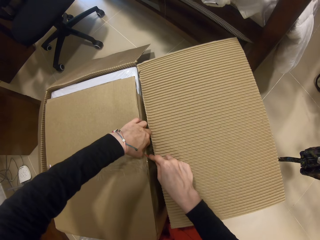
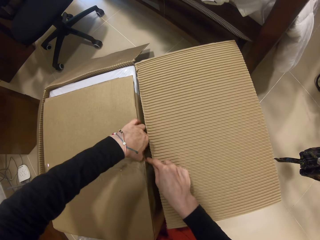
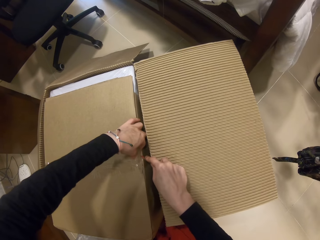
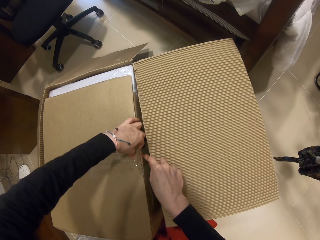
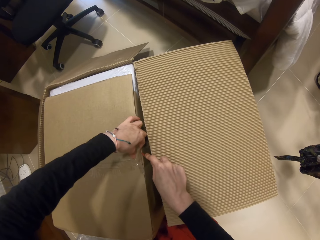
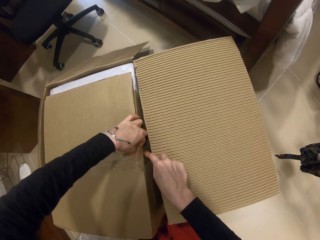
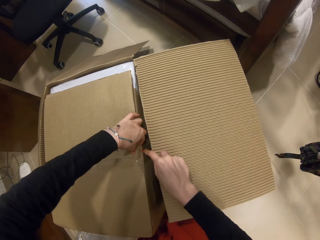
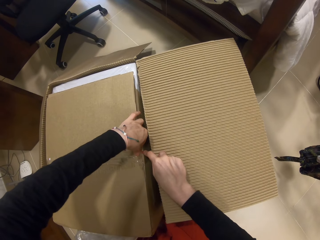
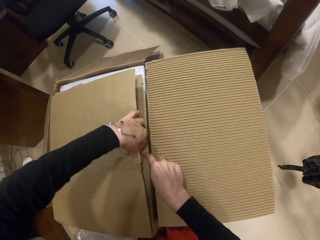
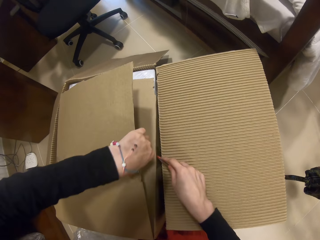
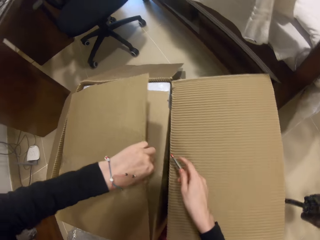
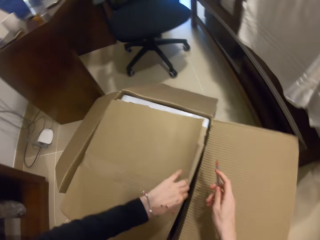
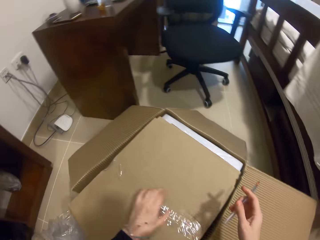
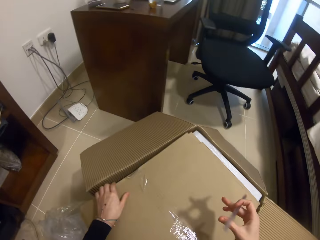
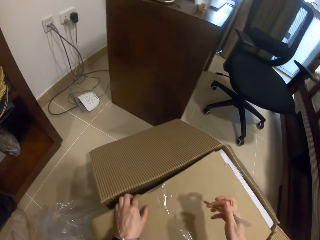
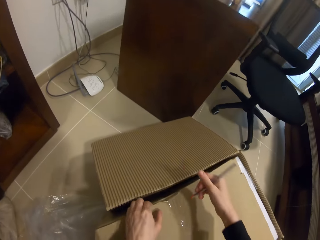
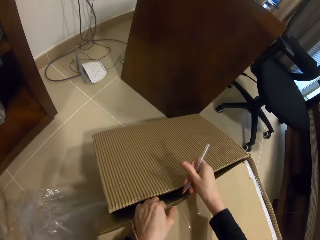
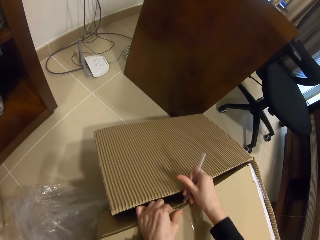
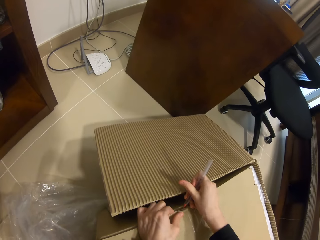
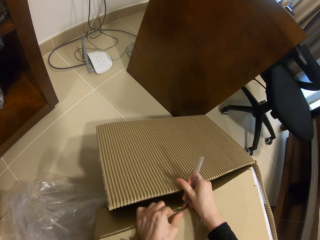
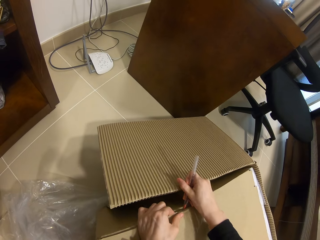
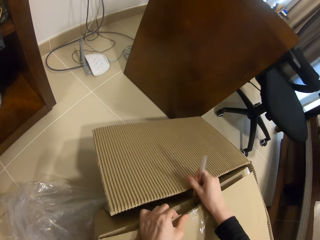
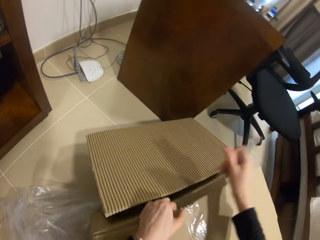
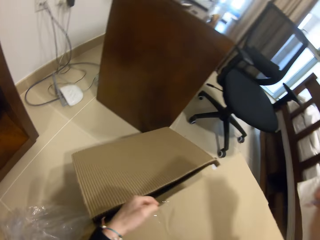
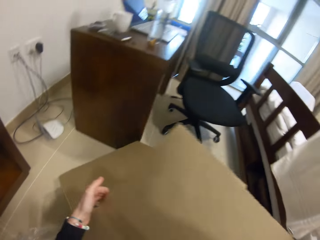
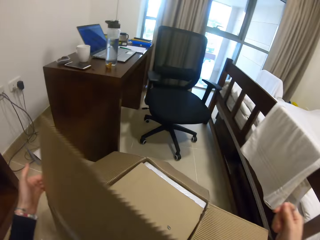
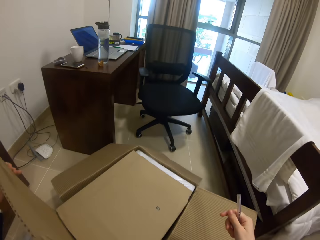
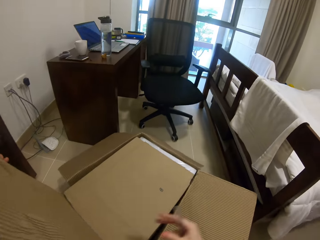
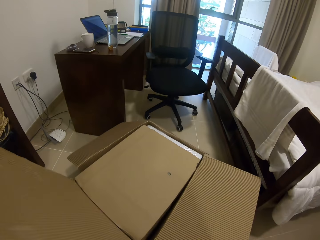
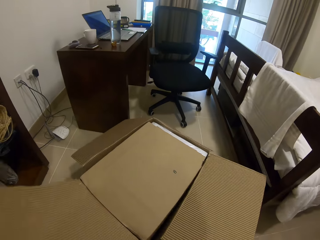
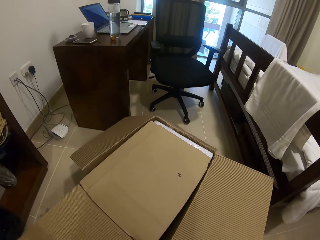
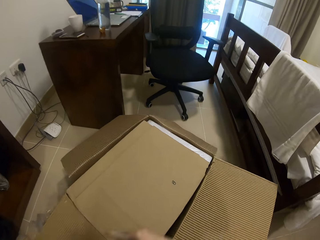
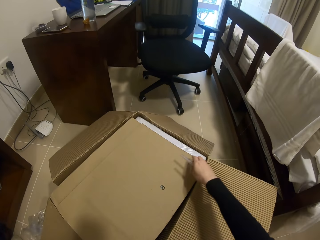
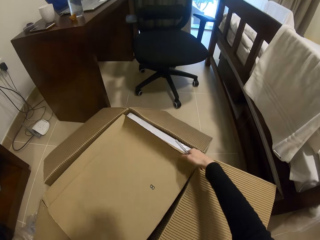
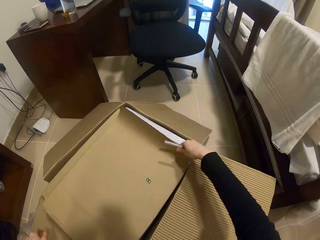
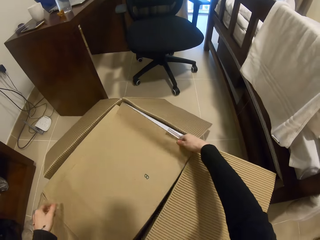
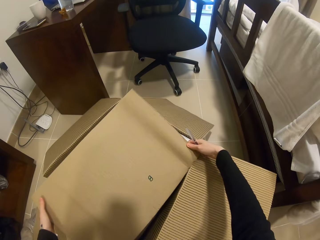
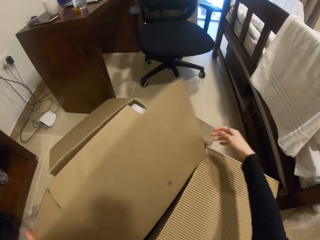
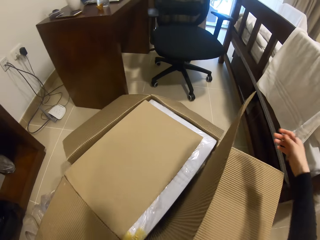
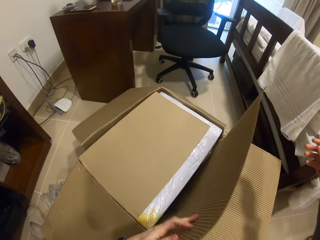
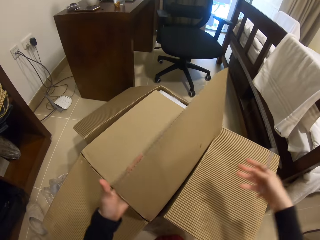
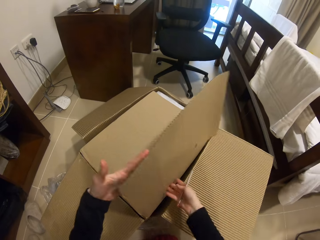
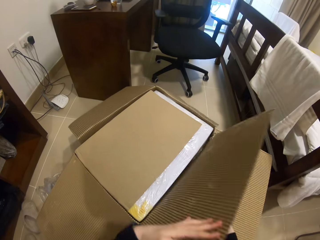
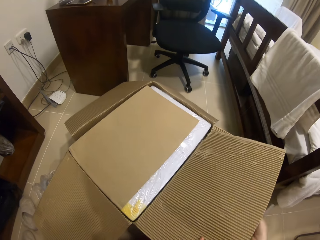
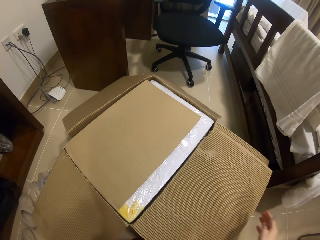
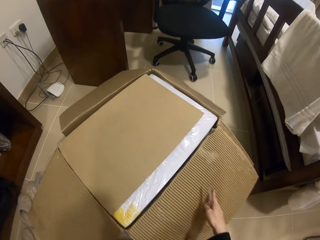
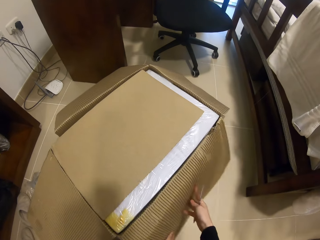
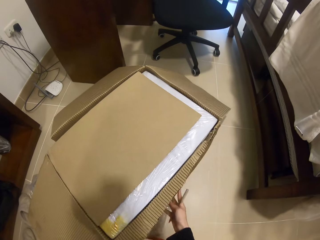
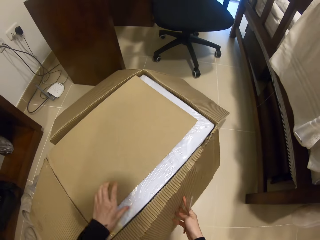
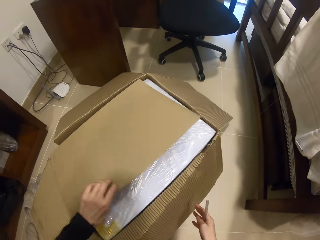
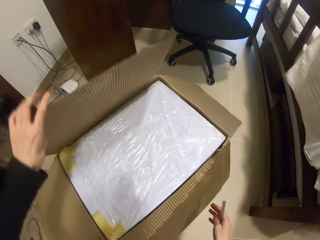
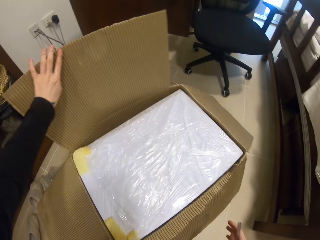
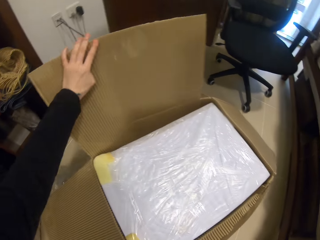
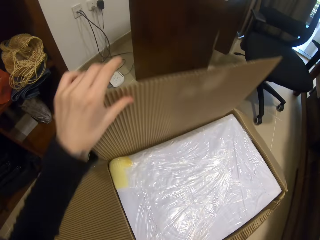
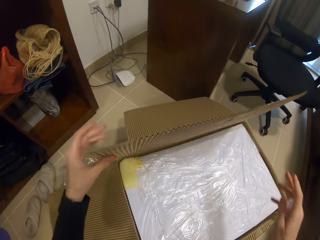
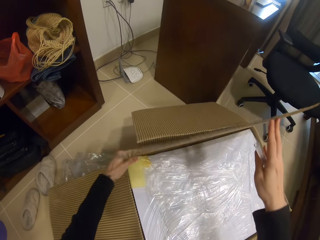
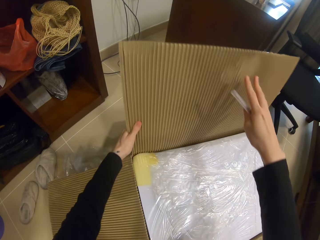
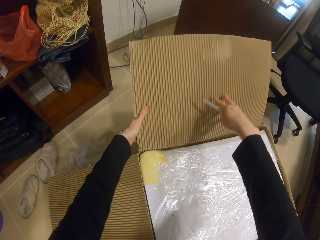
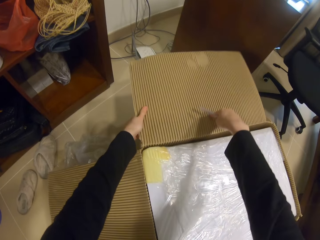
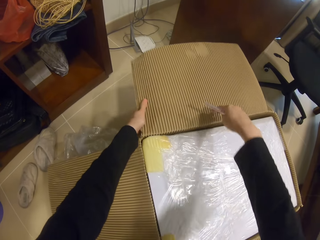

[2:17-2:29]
The camera wearer opens the box. They tear the paper. They open the box.

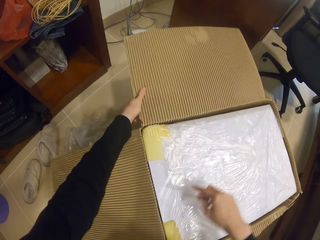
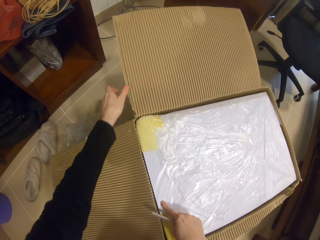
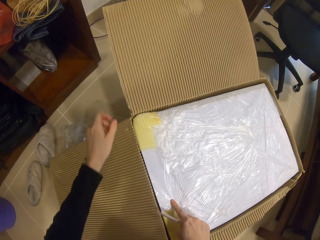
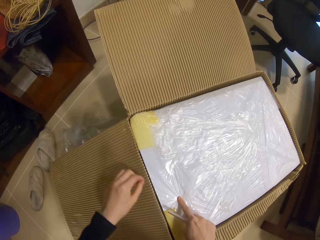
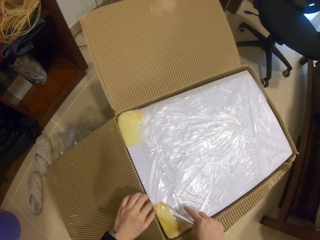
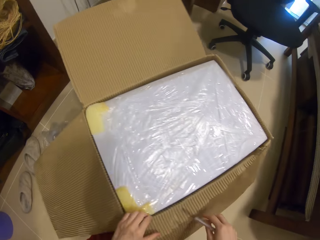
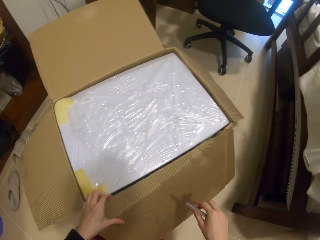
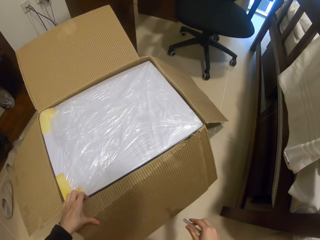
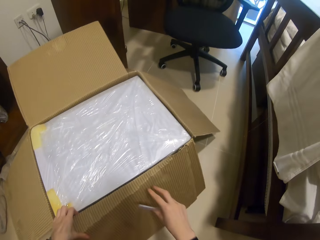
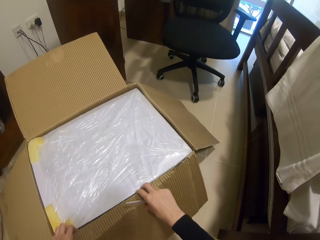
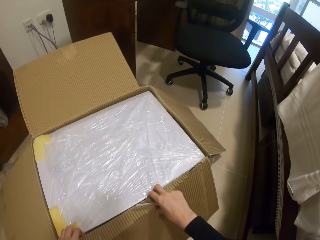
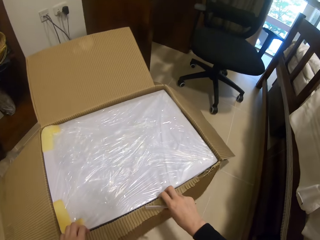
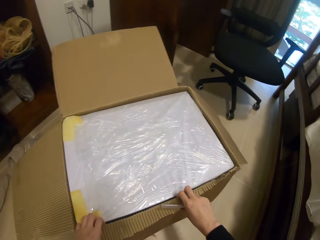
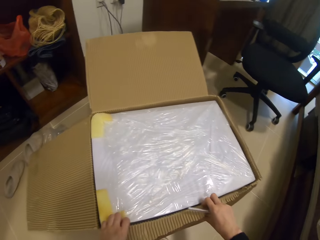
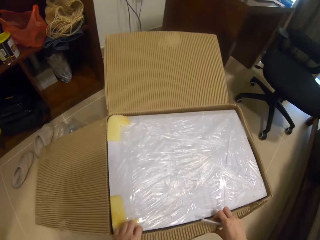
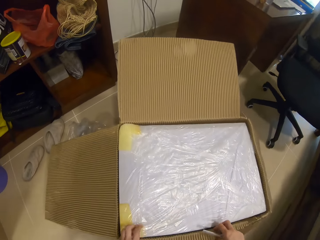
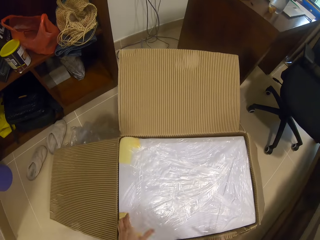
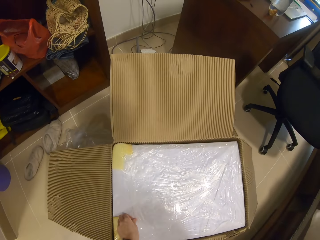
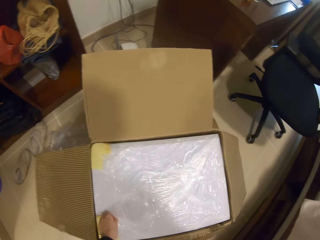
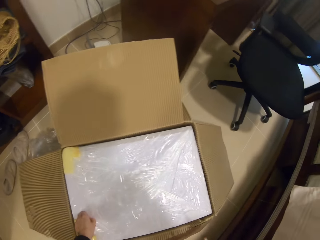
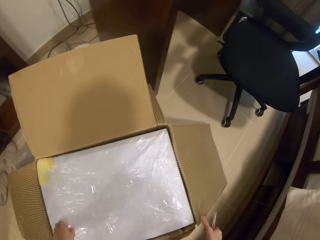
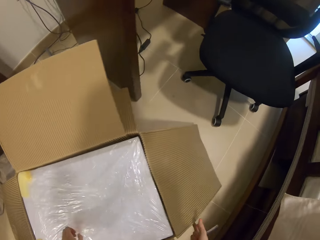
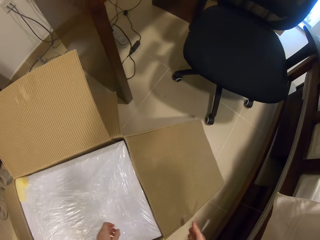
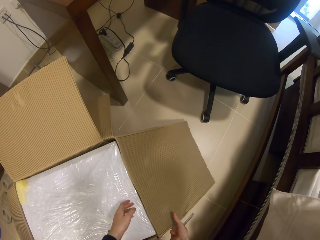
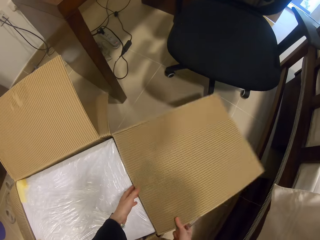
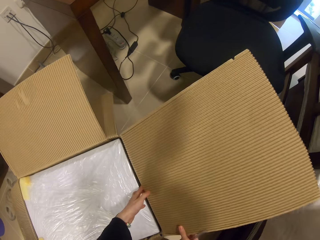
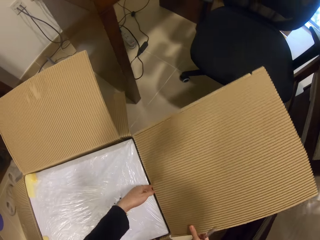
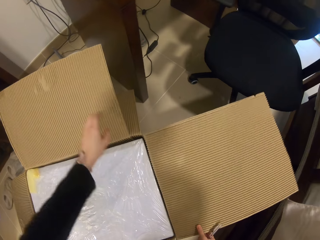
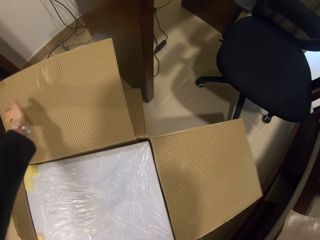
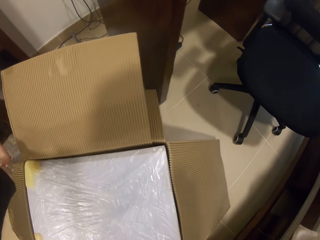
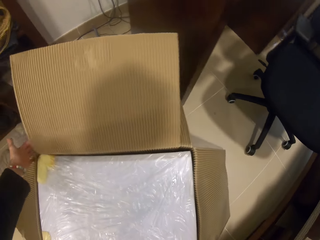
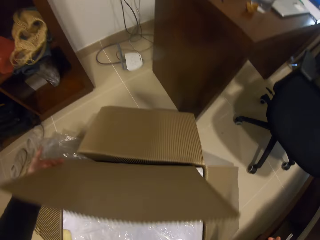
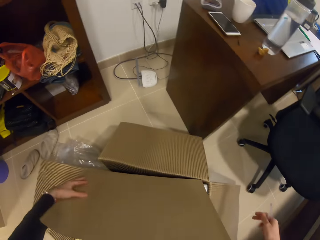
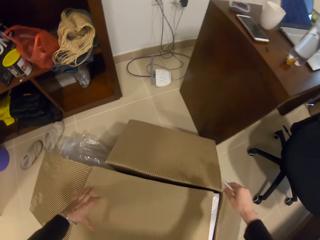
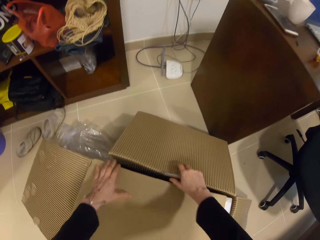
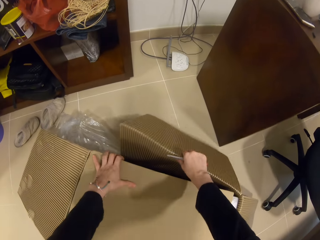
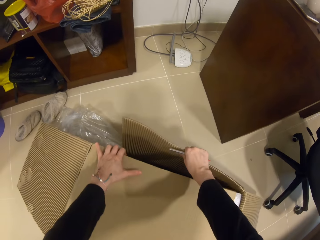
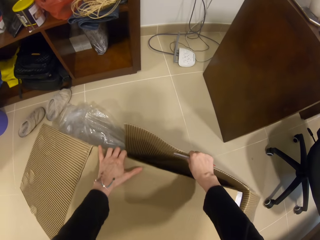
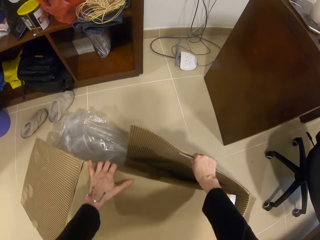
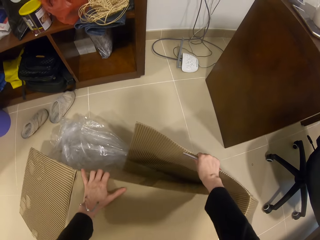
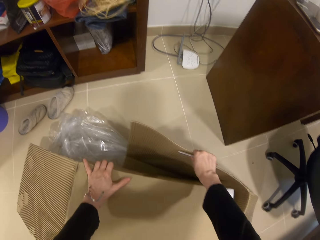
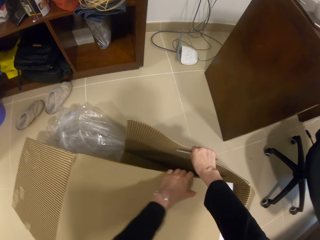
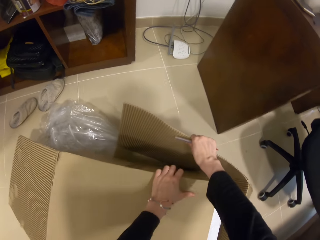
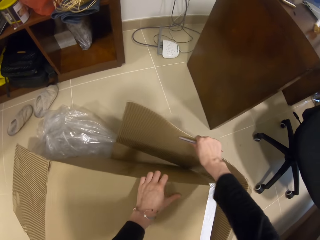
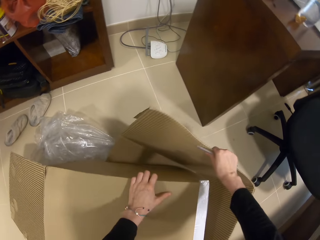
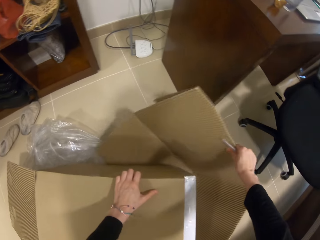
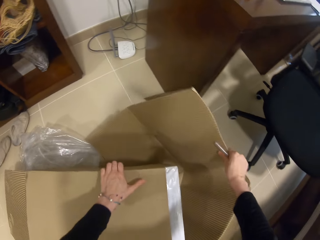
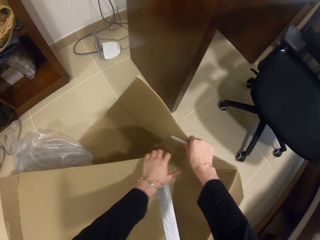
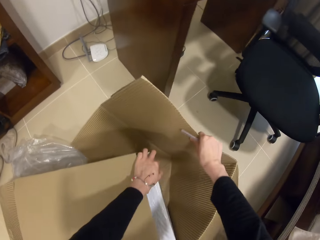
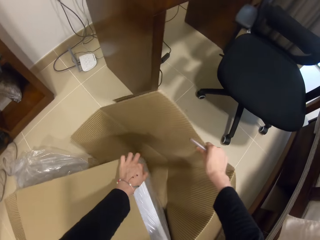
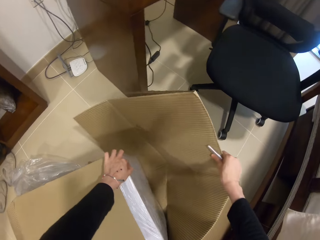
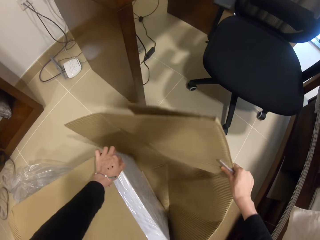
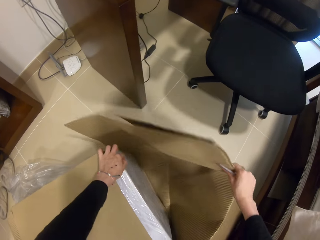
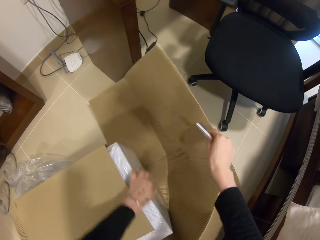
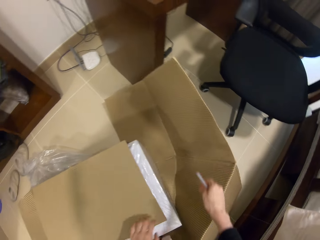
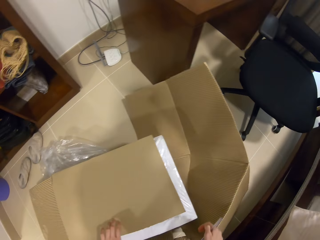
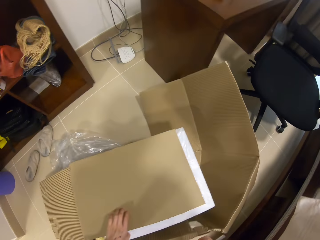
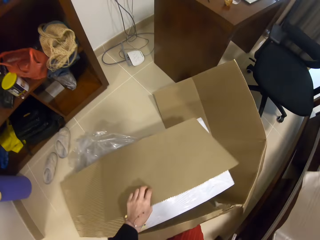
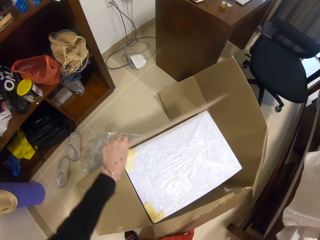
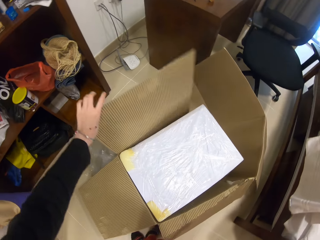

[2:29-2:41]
The camera wearer pulls the outer box.
